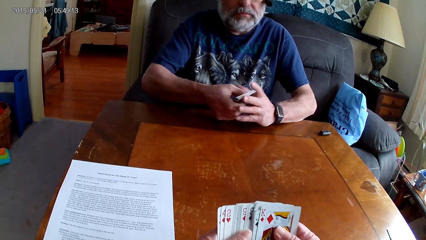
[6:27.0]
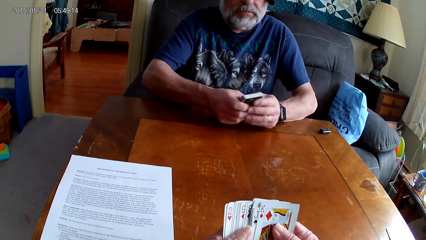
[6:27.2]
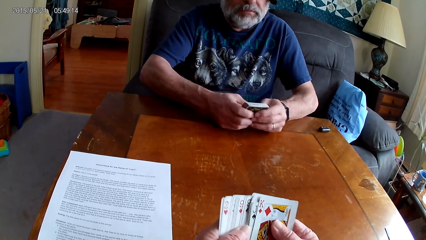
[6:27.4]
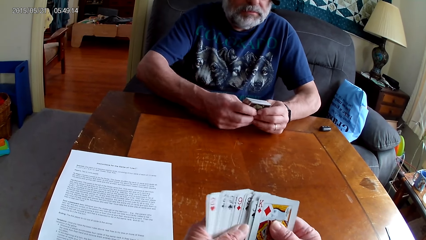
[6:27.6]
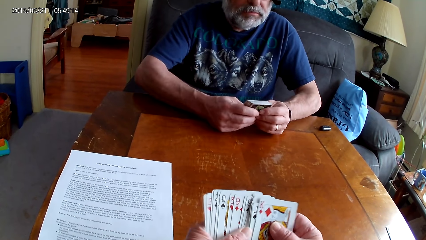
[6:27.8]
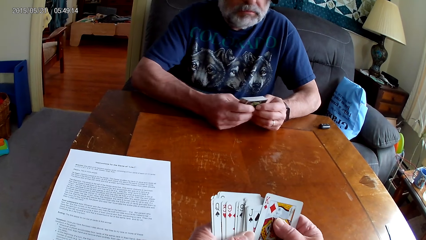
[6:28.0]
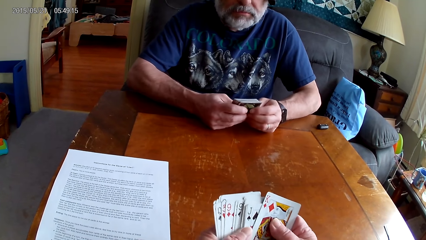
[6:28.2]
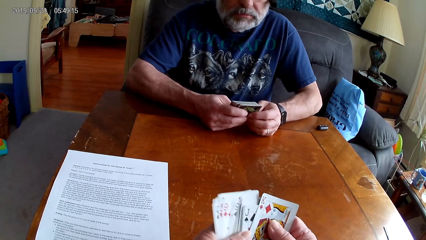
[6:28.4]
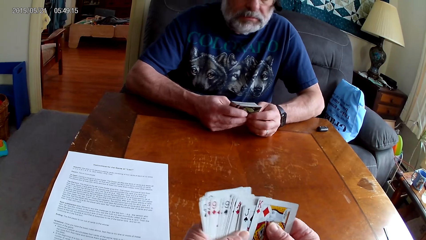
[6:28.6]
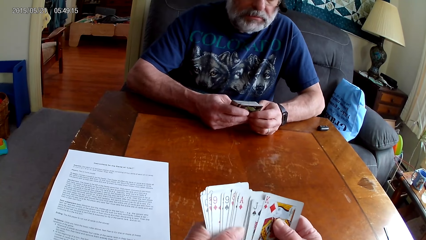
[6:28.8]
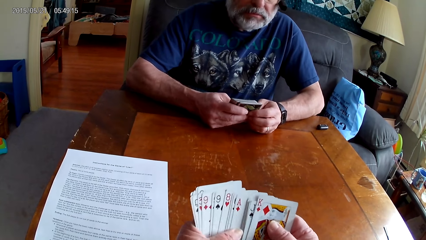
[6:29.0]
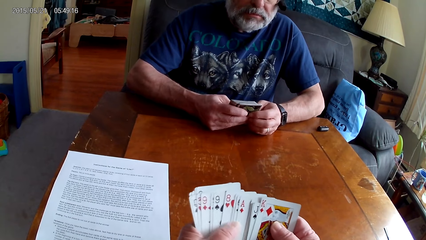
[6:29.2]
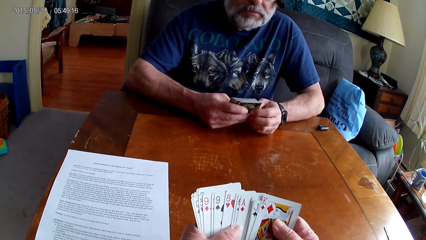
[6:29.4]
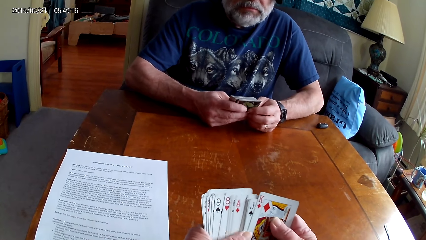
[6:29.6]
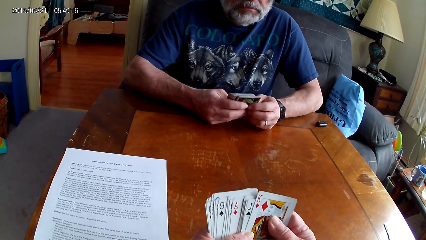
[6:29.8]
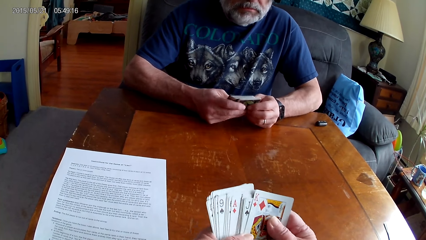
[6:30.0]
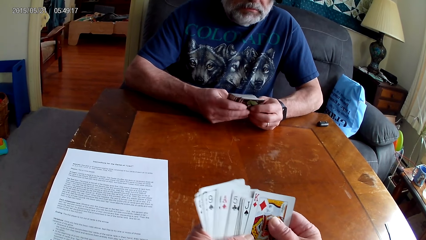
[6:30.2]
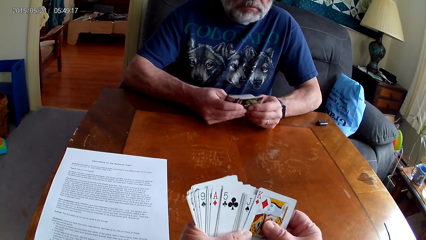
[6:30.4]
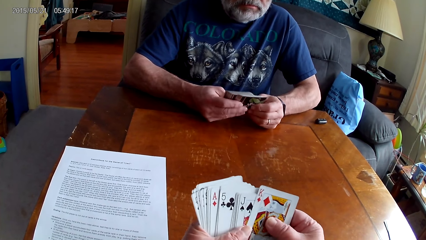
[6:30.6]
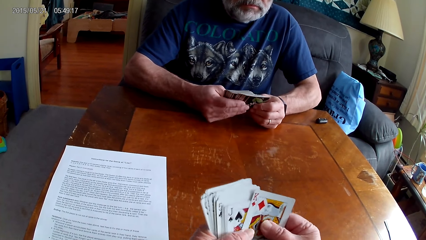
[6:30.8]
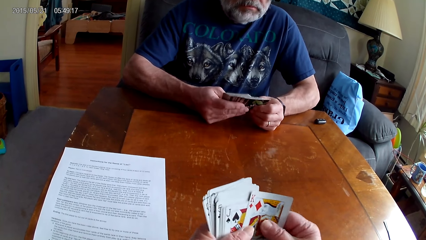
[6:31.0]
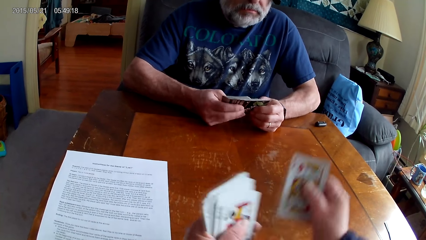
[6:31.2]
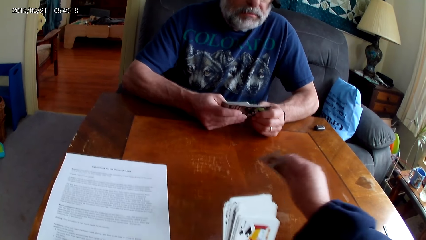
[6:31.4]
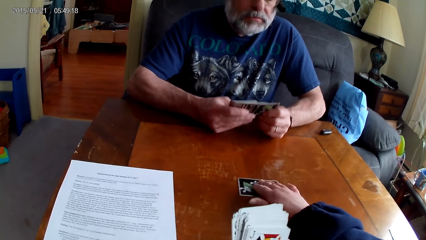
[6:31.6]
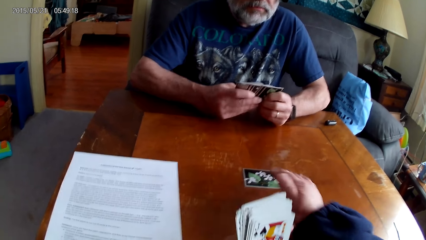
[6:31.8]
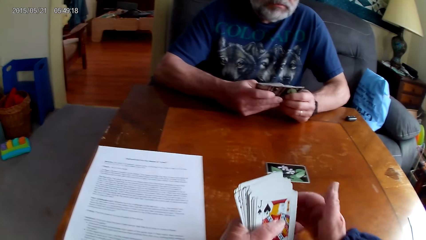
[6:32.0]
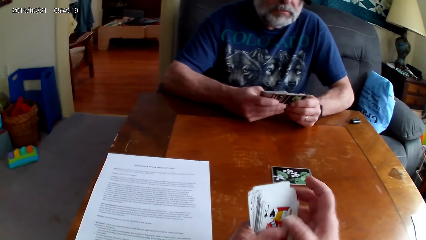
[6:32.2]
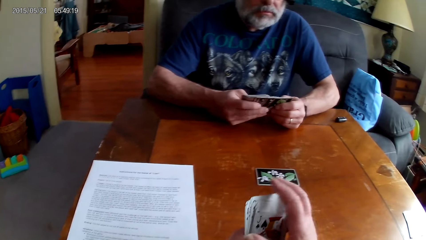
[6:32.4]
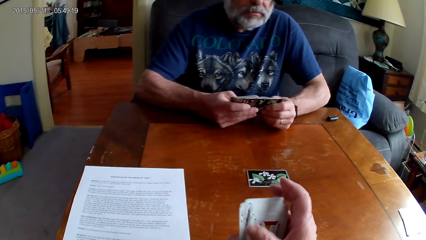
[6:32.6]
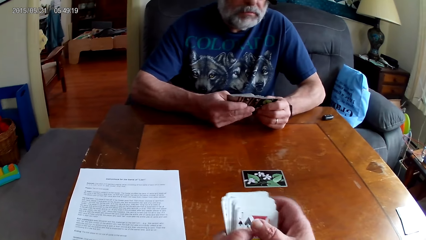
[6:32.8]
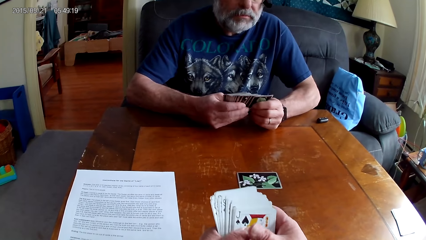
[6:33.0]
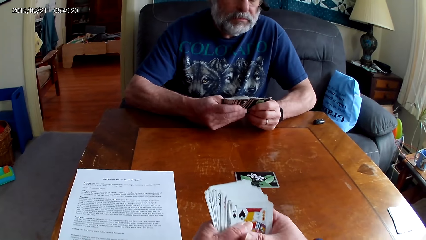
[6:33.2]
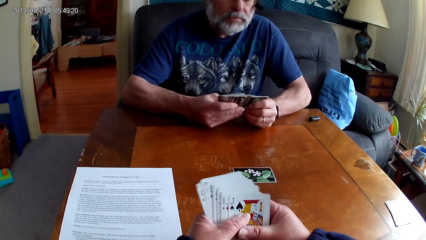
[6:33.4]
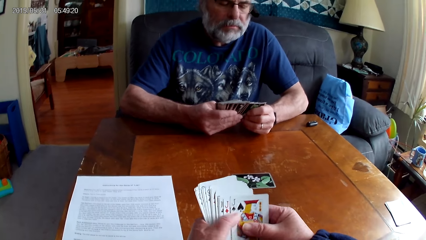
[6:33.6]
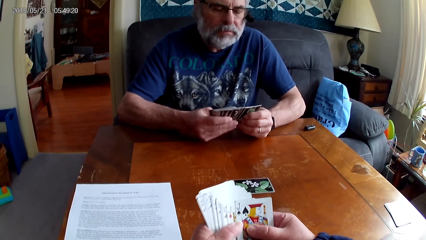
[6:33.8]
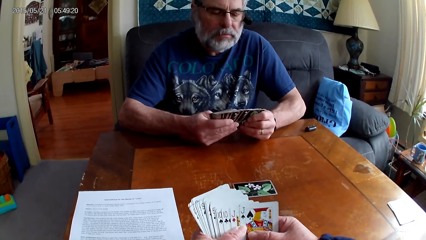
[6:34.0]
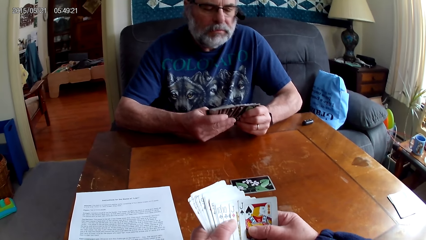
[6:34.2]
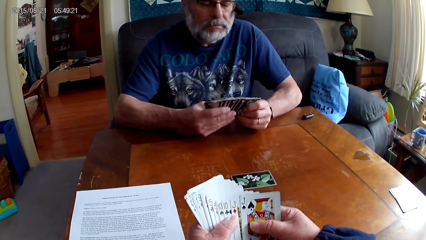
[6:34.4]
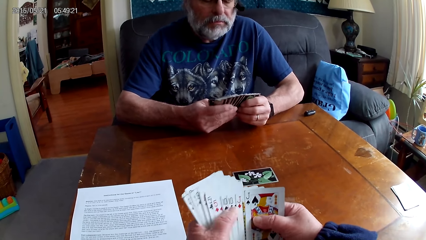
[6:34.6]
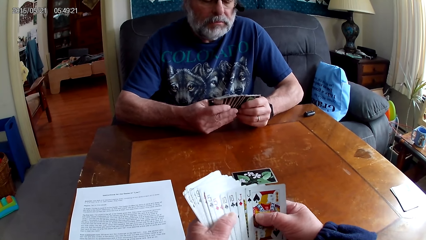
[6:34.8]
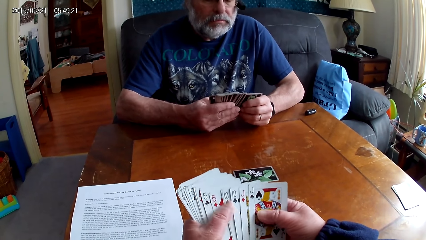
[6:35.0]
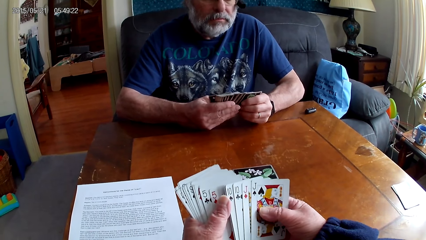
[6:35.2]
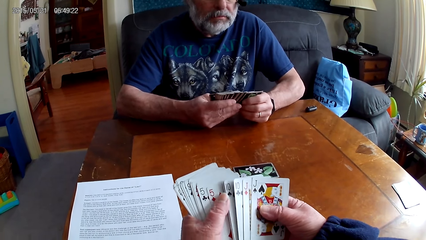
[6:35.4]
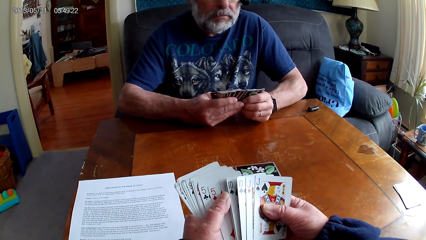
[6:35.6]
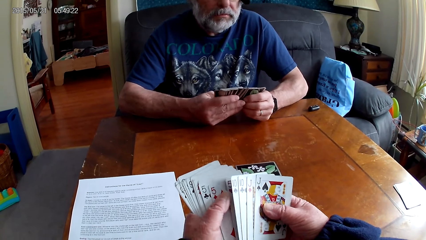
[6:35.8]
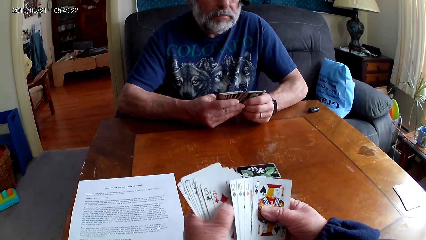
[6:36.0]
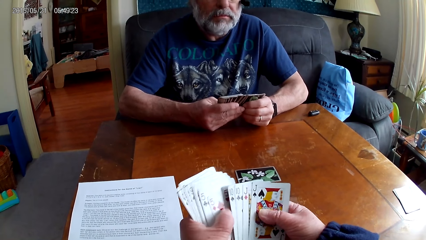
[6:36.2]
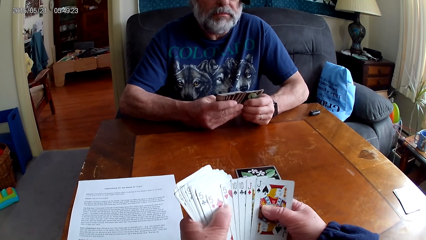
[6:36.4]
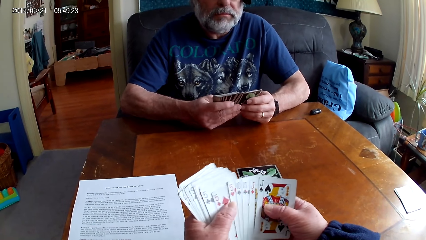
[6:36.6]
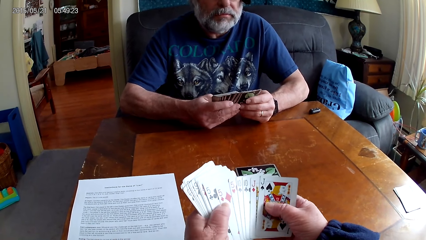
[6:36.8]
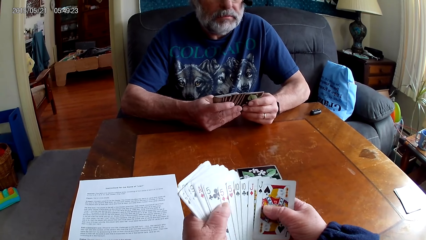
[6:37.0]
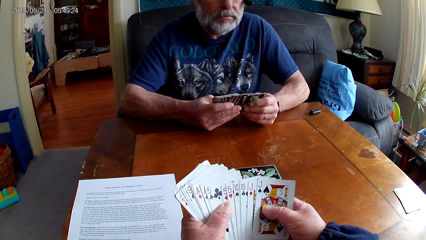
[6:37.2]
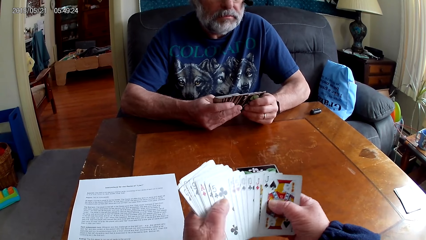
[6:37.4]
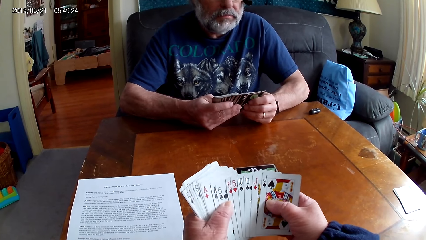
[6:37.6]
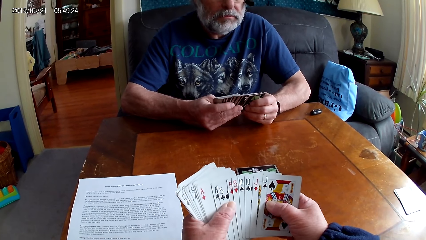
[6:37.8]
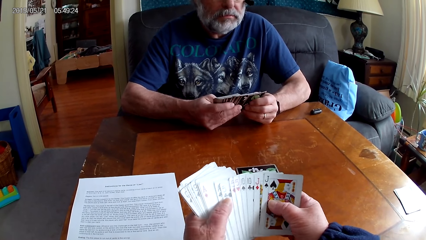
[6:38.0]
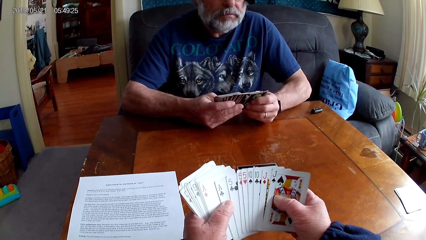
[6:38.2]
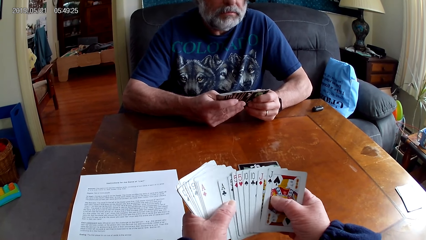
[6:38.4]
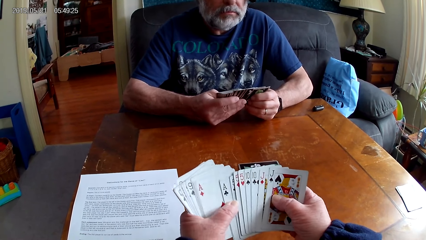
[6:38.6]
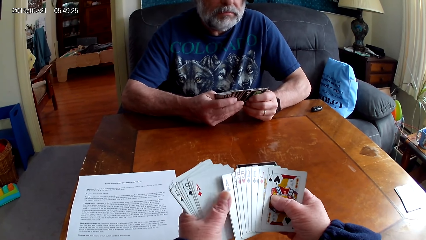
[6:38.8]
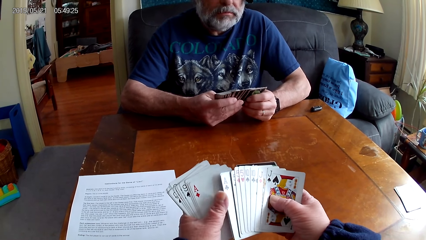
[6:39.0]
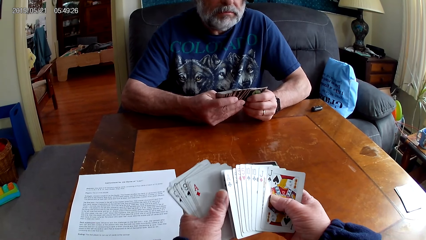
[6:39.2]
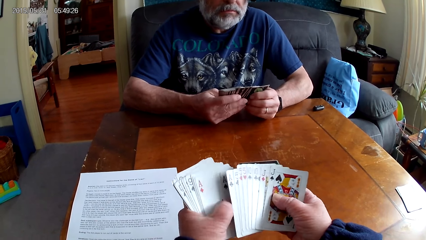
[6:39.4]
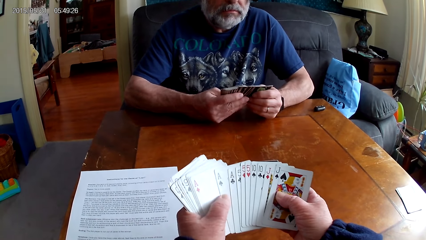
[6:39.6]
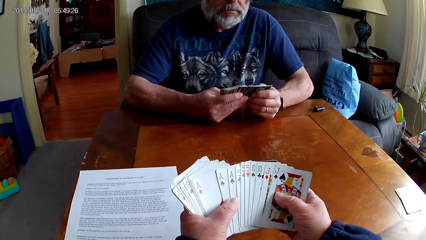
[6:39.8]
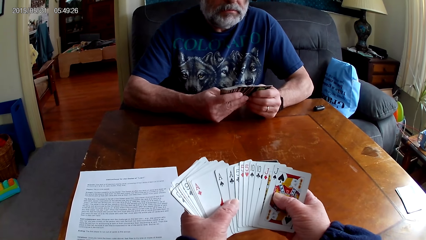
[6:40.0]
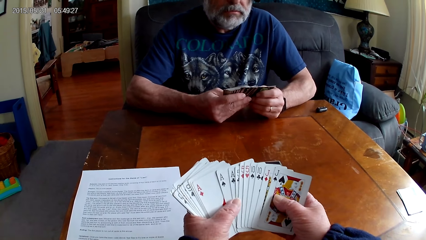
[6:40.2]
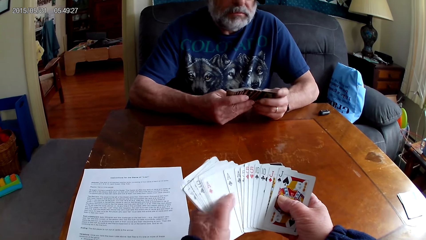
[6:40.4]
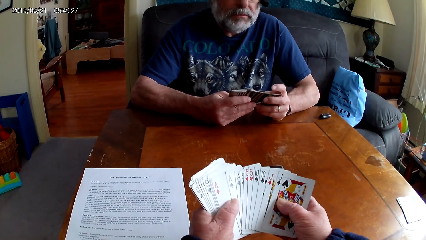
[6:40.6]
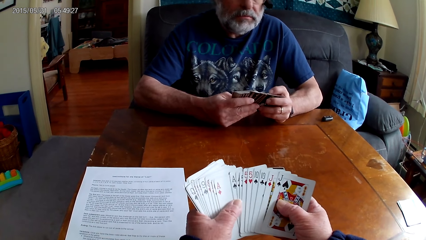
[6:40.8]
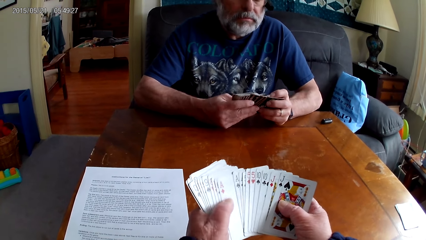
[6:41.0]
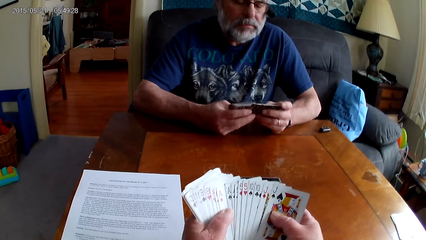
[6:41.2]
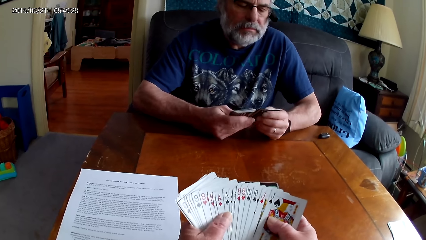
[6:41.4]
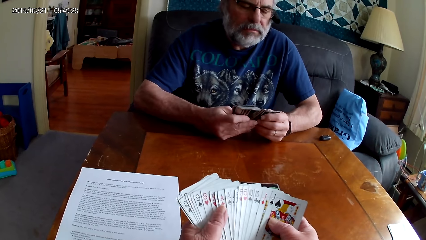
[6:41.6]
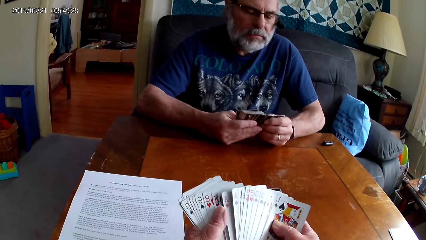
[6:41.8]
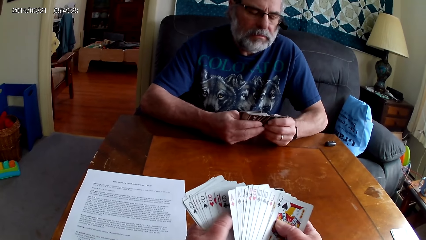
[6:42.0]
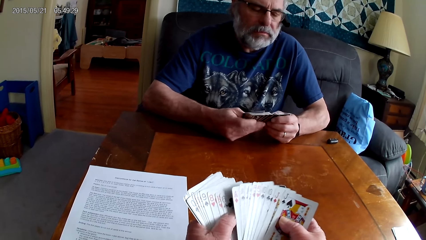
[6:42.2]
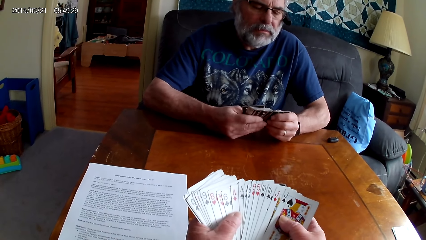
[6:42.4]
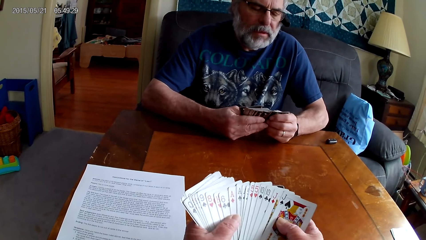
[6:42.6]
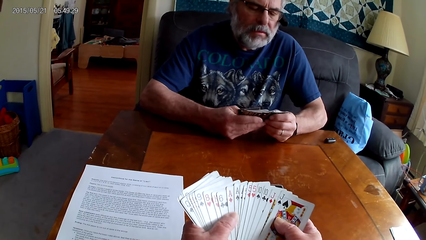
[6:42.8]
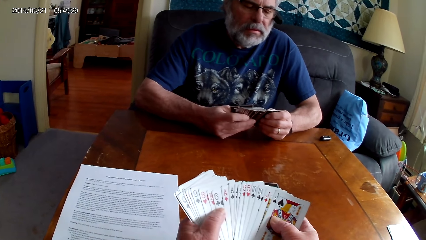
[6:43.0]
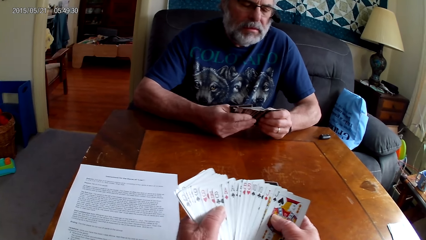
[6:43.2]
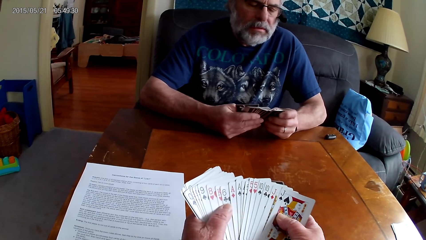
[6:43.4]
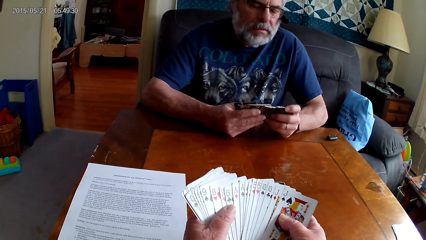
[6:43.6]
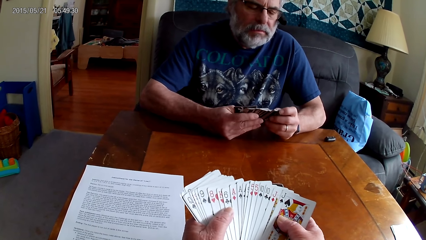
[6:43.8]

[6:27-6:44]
The camera wearer puts a card on the table. They arrange cards and go through the cards. A man goes through the cards.
